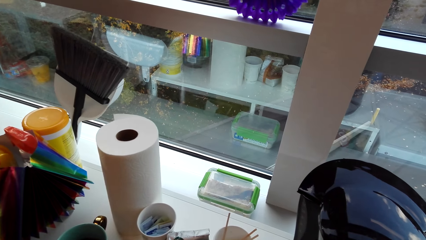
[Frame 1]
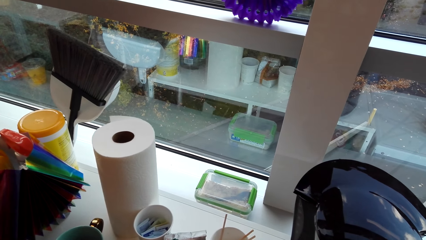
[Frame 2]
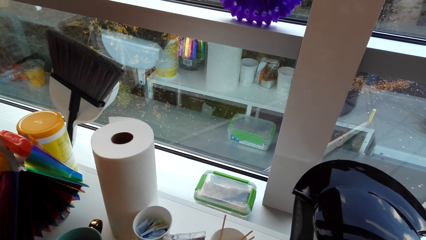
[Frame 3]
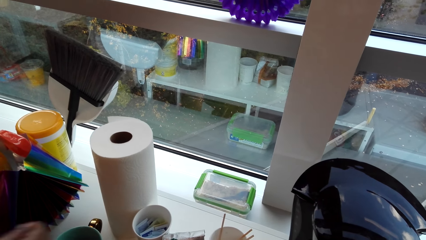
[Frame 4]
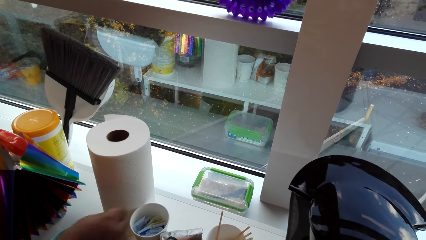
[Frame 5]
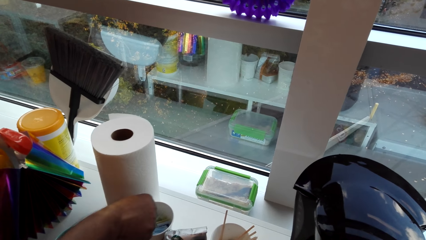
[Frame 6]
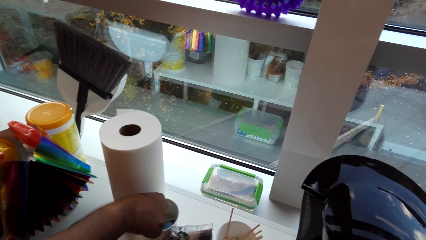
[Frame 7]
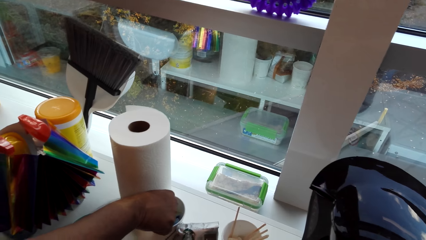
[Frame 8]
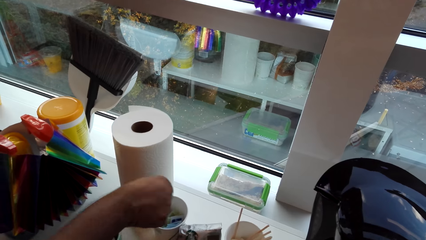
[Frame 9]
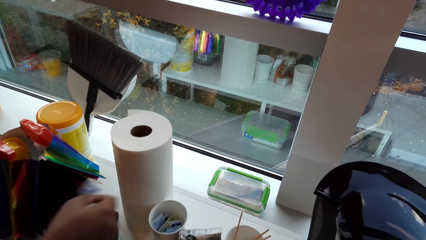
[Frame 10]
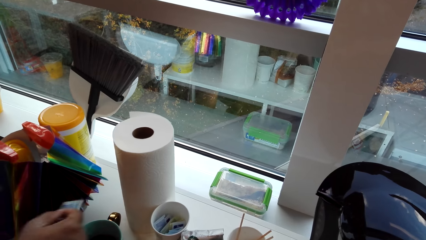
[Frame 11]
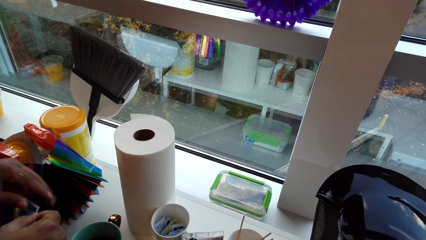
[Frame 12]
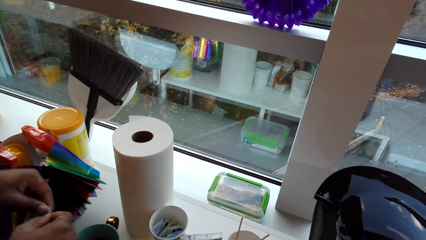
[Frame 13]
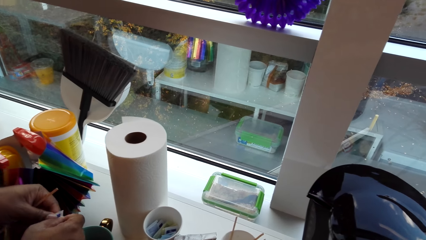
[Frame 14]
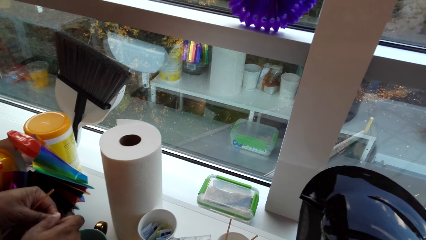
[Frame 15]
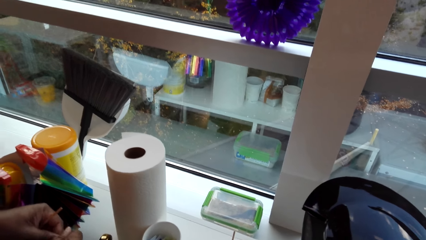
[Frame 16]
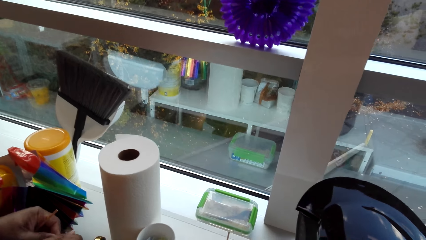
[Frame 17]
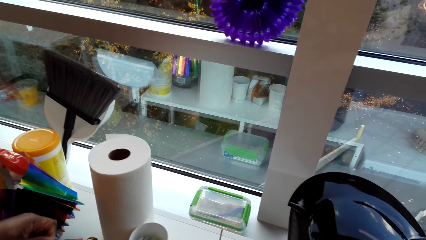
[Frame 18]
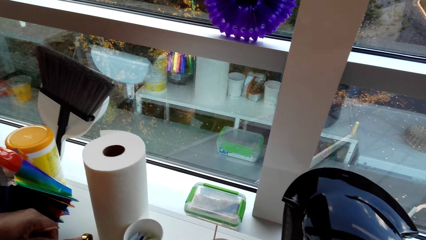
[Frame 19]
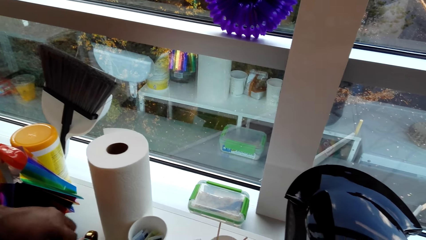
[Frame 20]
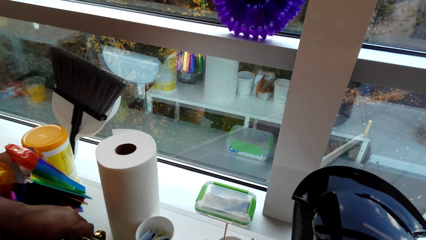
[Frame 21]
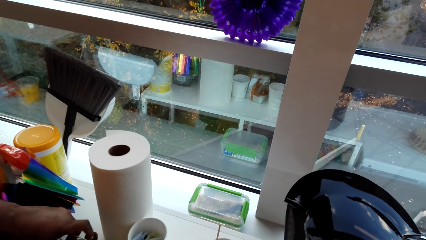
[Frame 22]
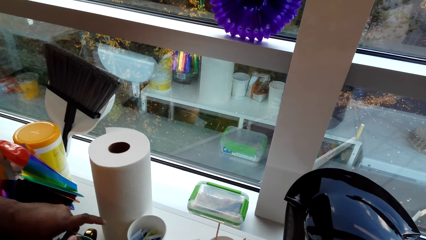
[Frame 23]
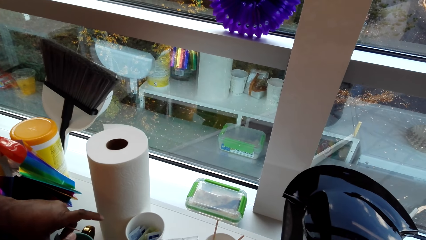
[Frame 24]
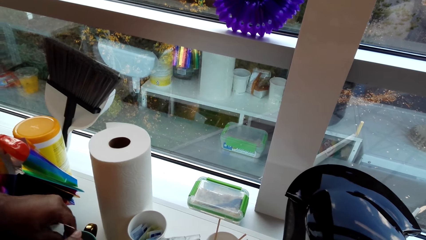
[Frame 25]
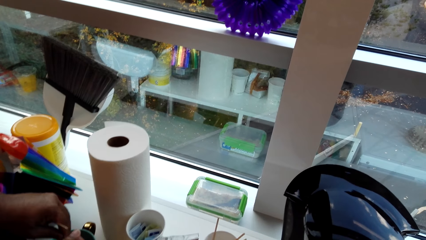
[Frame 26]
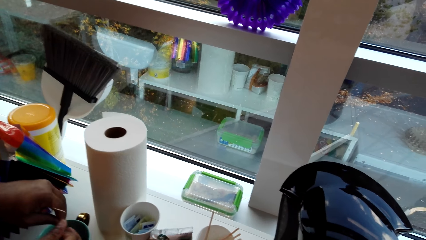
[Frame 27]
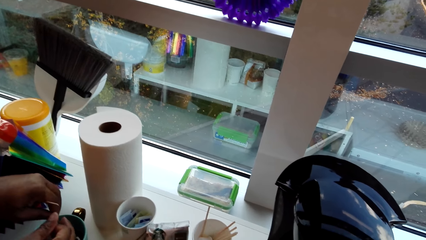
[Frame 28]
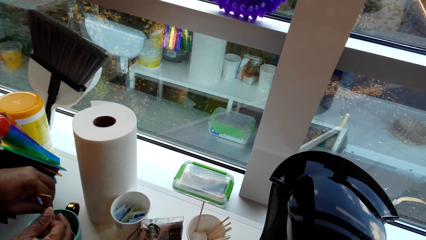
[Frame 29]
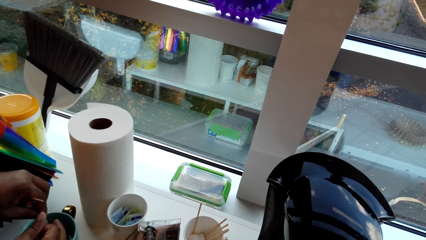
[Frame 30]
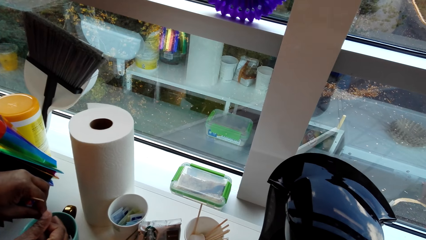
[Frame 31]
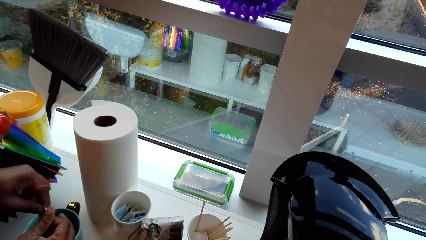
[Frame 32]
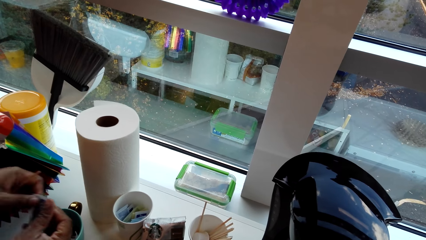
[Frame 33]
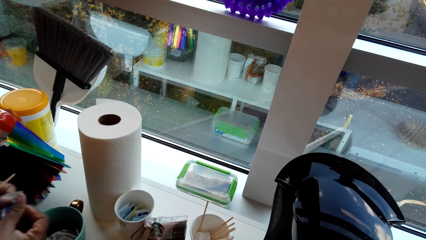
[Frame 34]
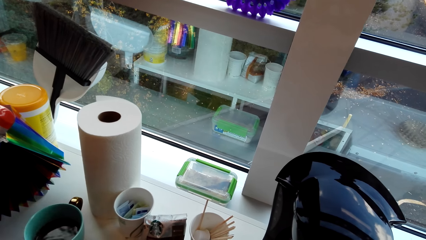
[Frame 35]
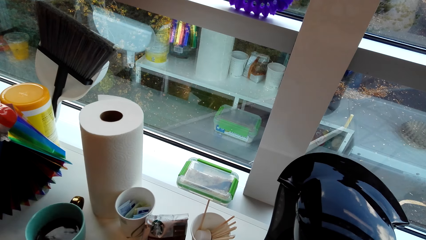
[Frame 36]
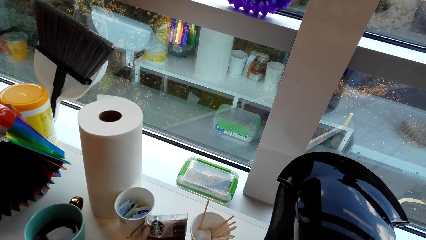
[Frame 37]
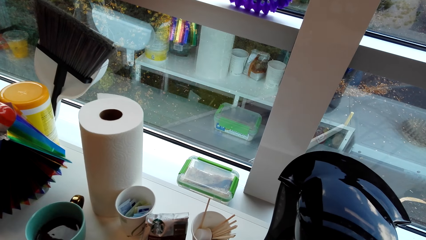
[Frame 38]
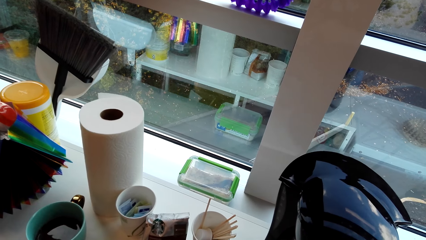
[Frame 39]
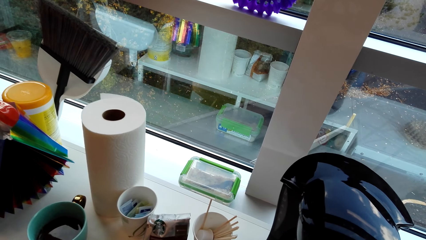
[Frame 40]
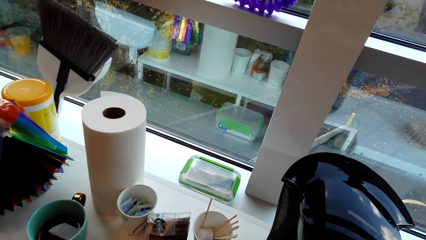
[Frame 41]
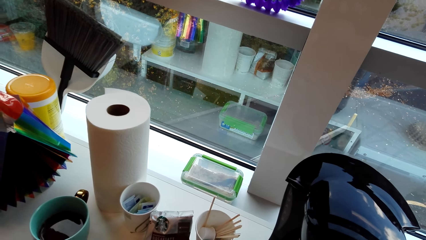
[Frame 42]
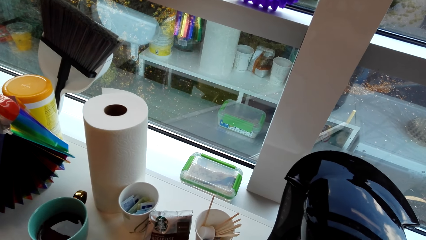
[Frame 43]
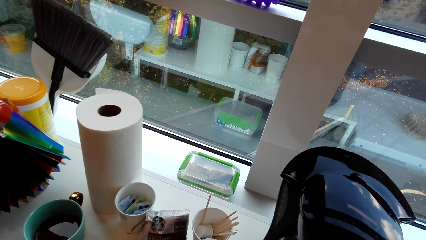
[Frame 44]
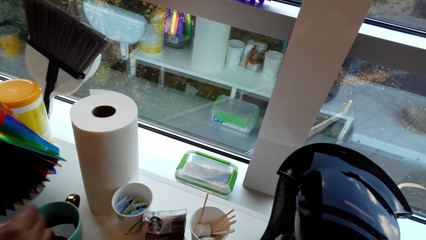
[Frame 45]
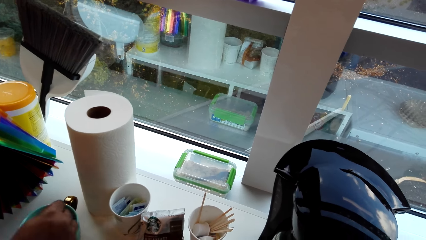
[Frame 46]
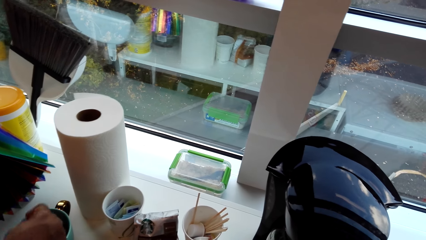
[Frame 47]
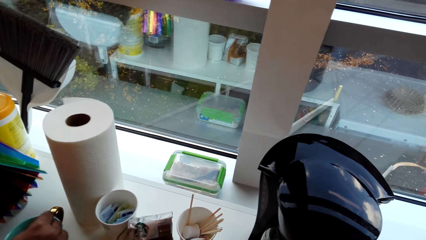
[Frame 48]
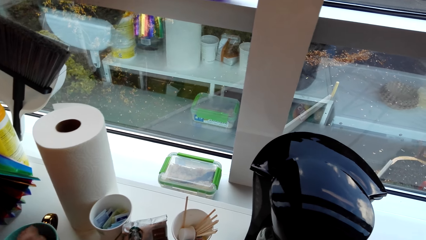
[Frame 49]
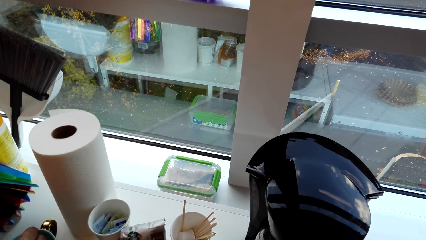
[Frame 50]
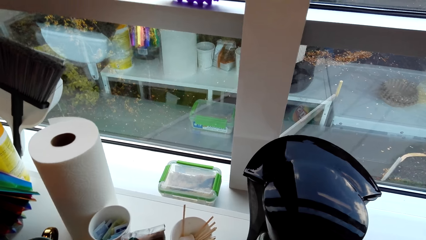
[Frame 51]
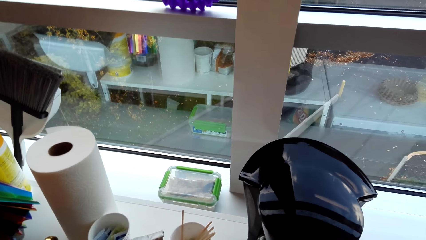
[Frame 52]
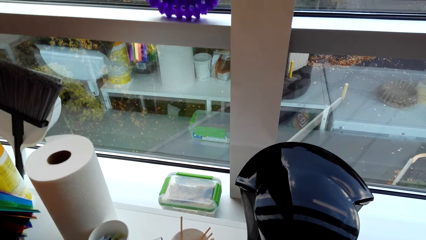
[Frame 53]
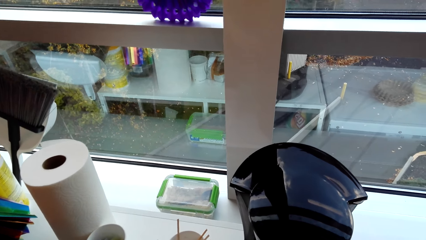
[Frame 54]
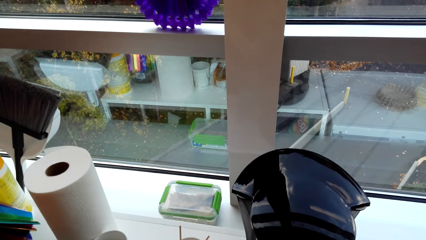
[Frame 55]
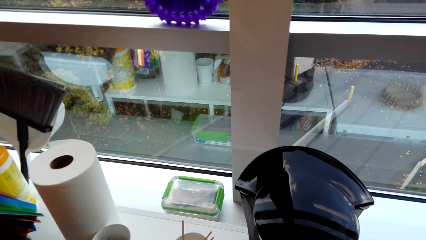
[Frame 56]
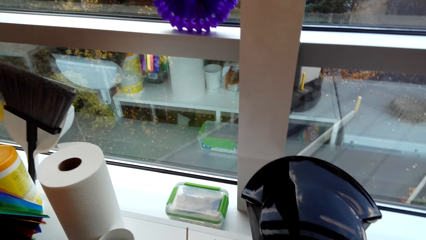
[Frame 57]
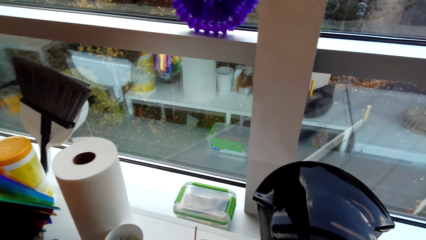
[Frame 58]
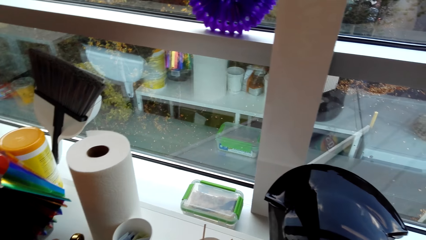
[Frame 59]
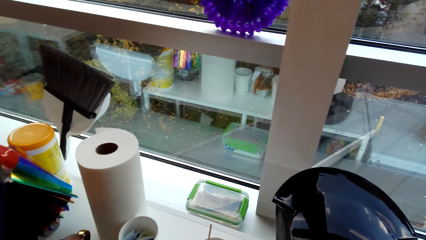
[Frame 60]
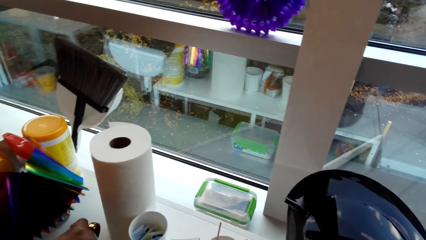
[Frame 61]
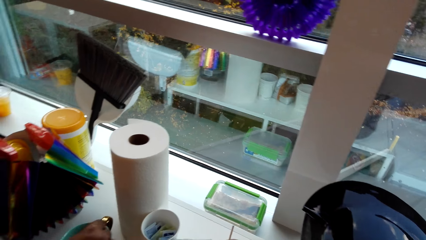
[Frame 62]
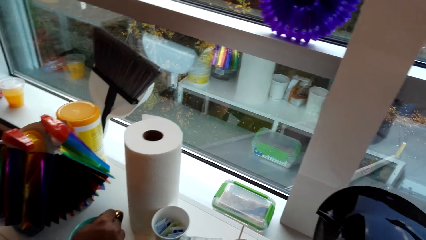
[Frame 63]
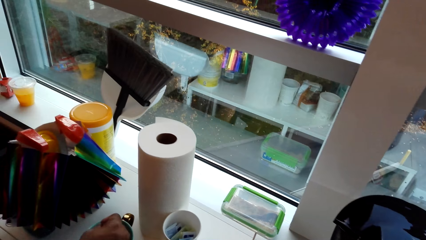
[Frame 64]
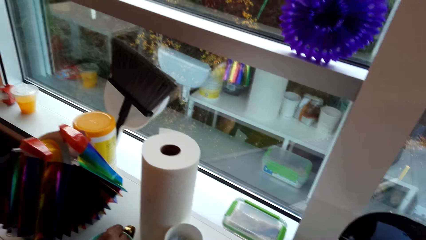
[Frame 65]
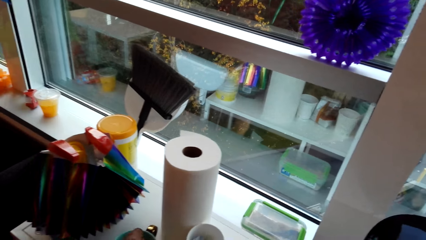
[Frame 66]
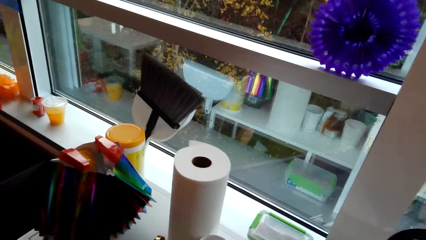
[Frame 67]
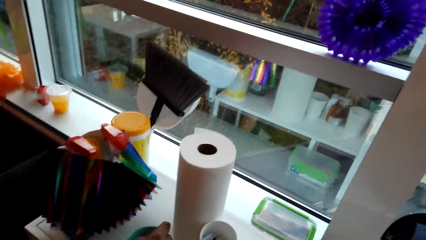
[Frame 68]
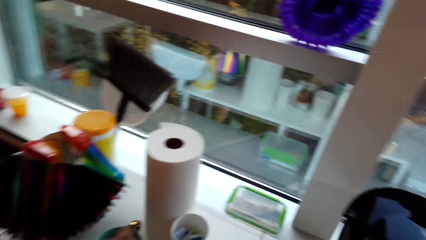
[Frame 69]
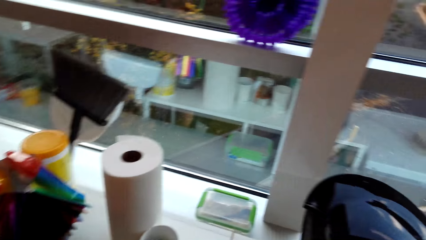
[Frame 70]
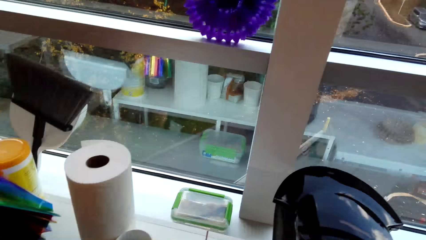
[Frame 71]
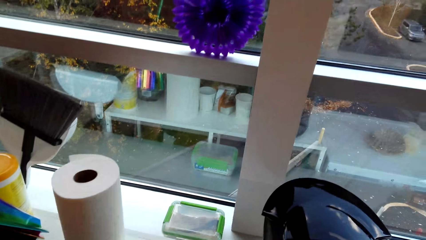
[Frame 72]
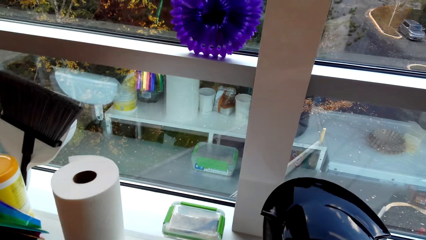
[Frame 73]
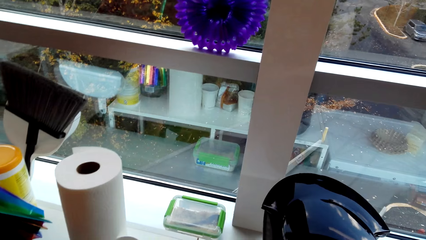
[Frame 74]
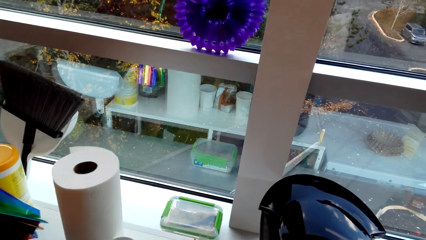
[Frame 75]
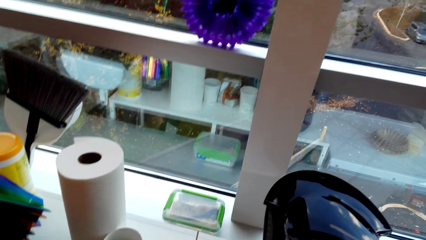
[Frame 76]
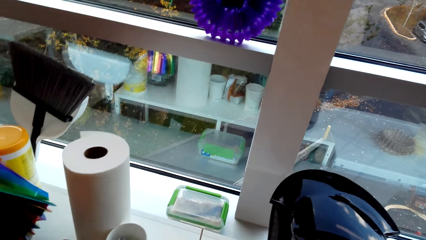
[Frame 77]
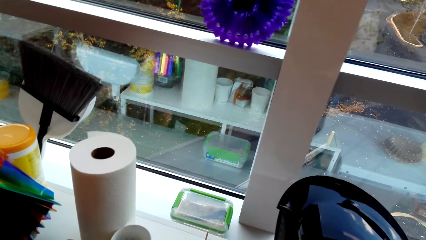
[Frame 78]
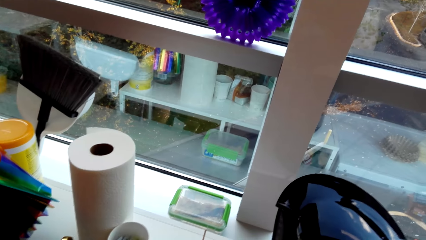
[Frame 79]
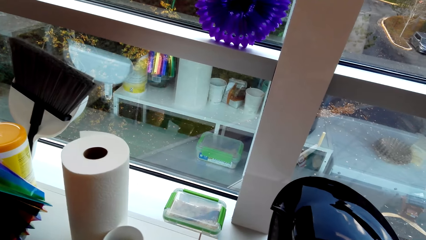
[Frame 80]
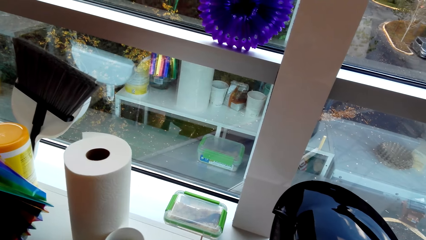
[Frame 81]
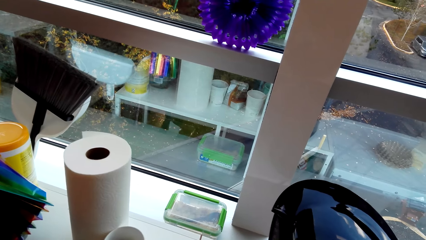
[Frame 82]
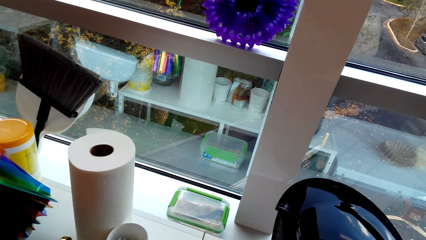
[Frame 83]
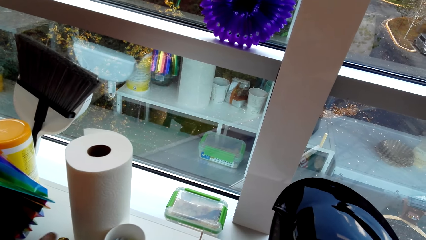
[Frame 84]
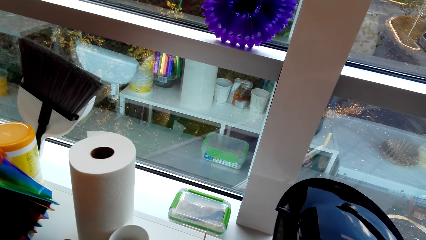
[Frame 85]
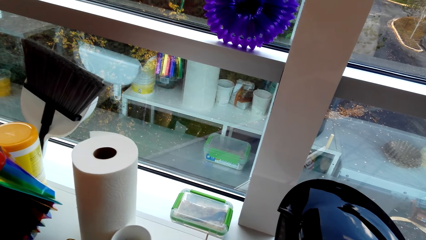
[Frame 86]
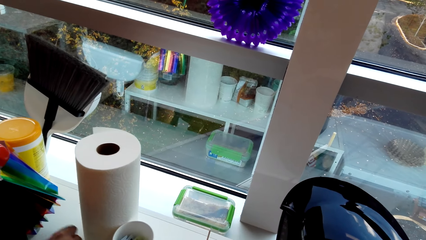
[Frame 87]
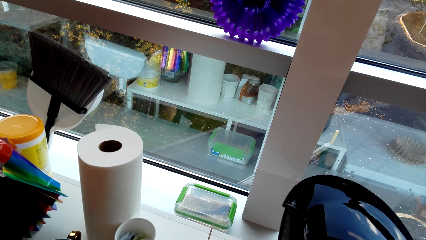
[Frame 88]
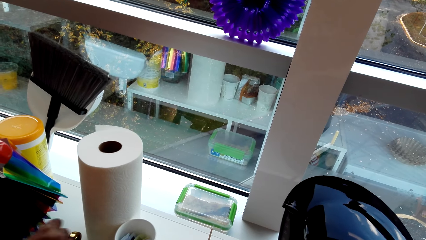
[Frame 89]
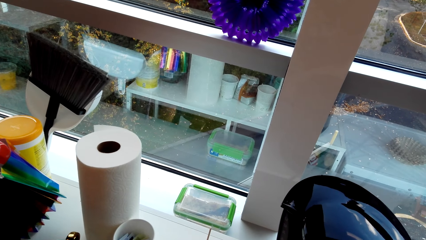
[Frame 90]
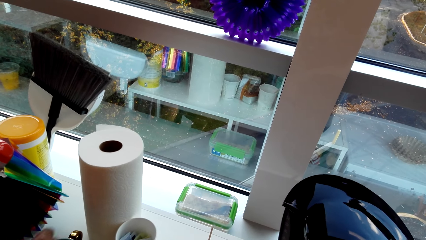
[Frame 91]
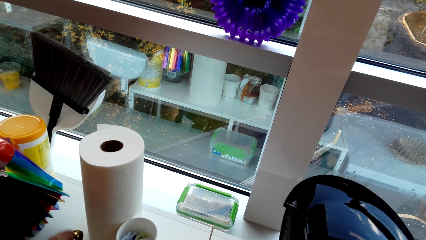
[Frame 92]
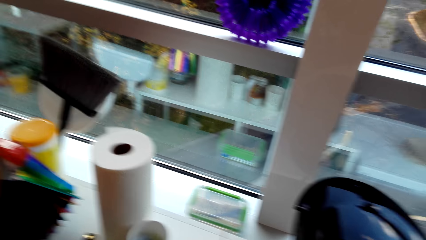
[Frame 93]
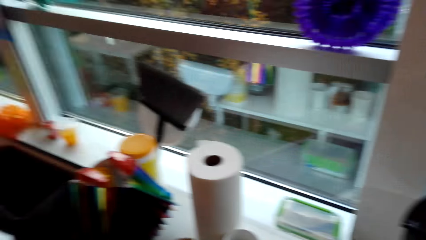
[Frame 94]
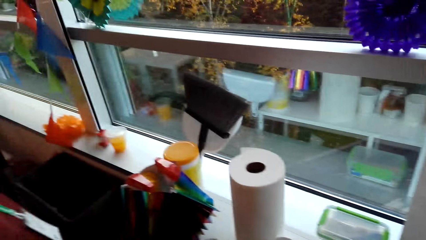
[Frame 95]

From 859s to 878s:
A man picks a sachet of sugar with his right hand. The man puts sugar in the cup of coffee or coffee mug. The man stirs the coffee in the coffee mug.
